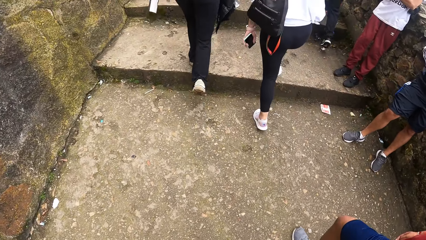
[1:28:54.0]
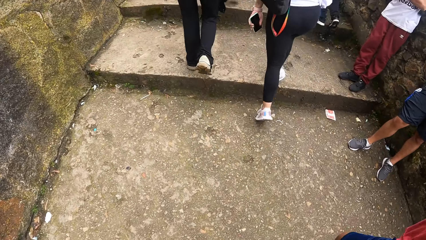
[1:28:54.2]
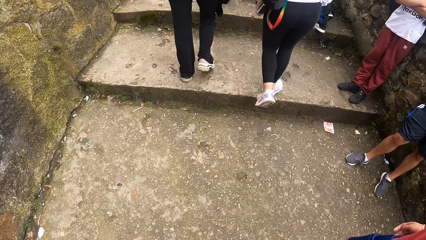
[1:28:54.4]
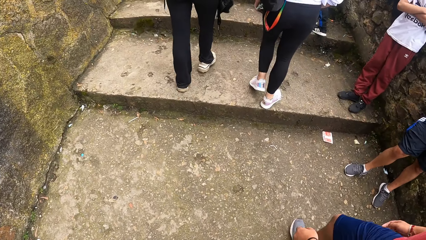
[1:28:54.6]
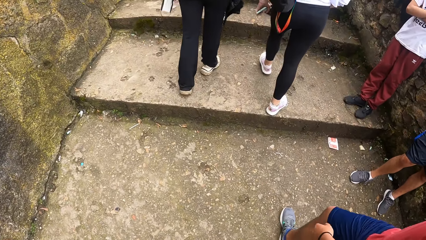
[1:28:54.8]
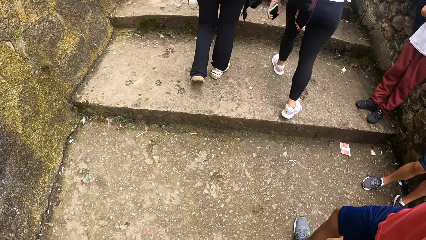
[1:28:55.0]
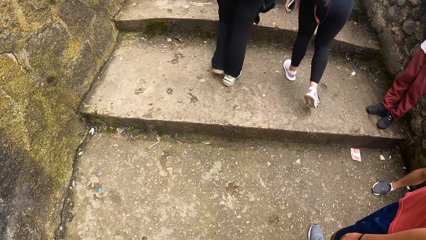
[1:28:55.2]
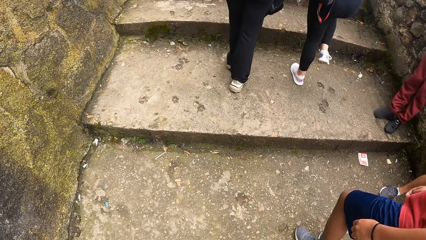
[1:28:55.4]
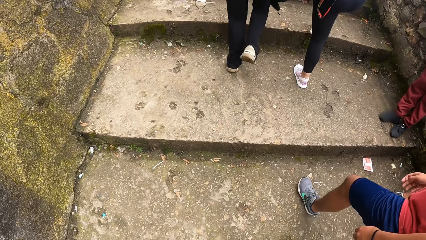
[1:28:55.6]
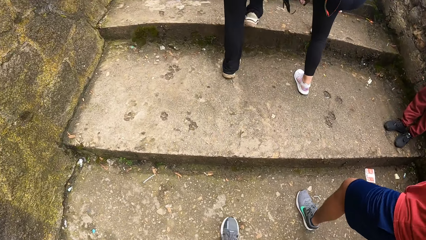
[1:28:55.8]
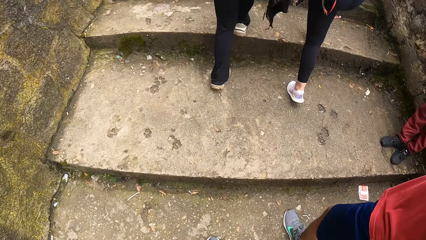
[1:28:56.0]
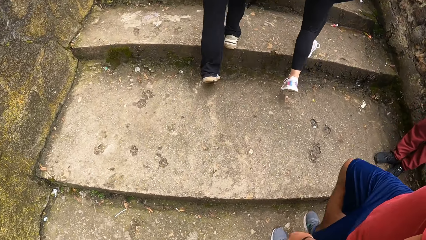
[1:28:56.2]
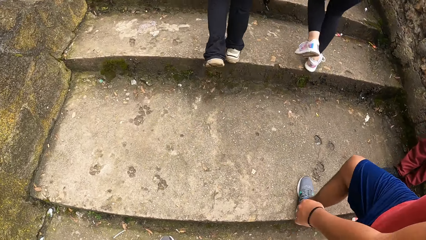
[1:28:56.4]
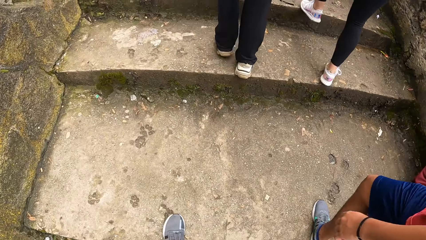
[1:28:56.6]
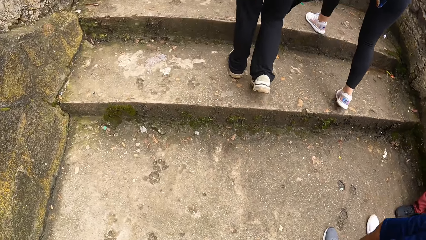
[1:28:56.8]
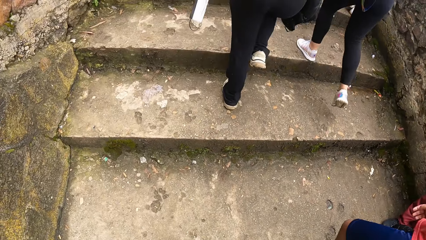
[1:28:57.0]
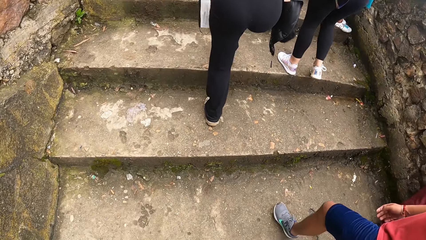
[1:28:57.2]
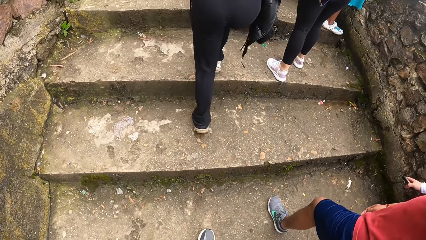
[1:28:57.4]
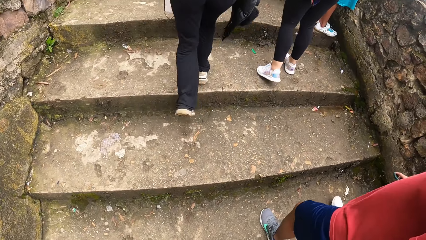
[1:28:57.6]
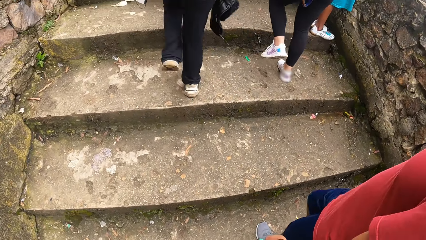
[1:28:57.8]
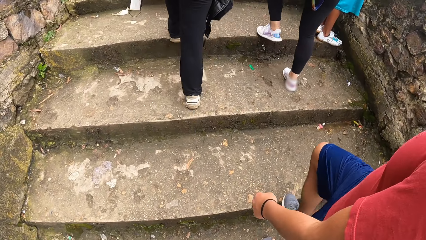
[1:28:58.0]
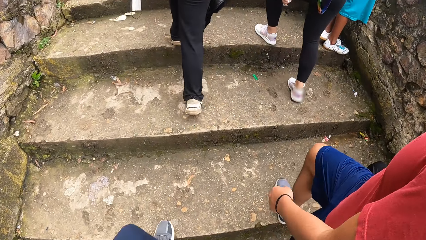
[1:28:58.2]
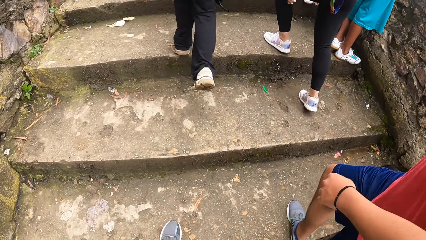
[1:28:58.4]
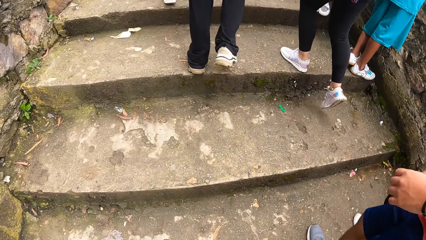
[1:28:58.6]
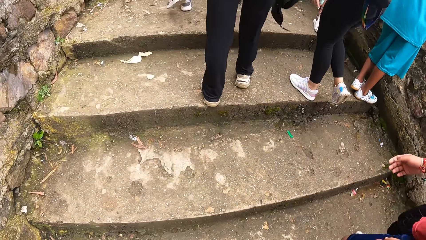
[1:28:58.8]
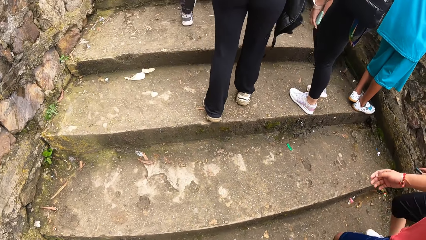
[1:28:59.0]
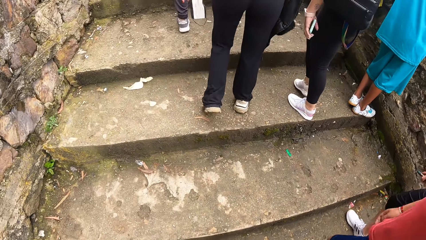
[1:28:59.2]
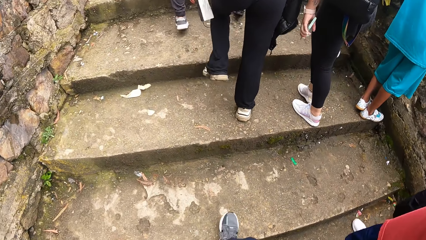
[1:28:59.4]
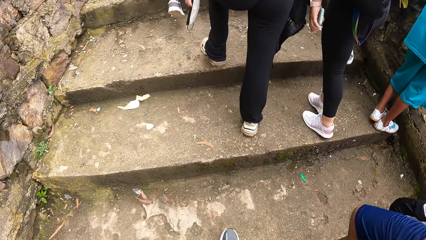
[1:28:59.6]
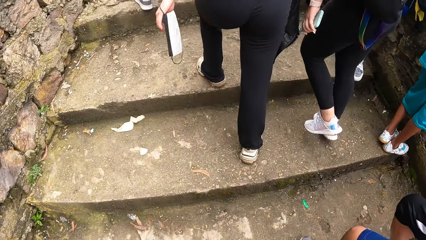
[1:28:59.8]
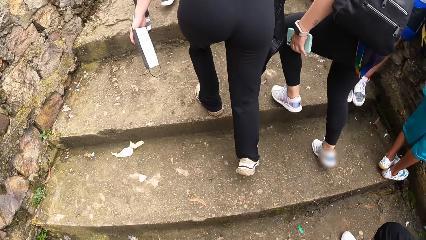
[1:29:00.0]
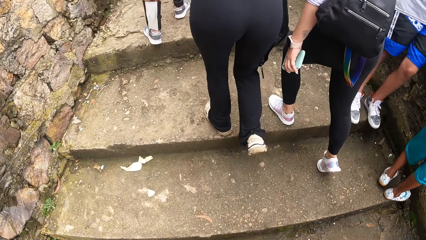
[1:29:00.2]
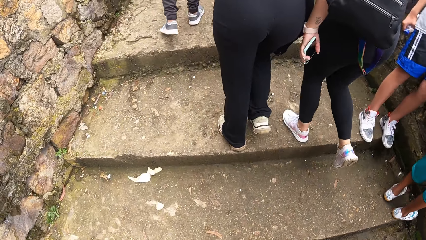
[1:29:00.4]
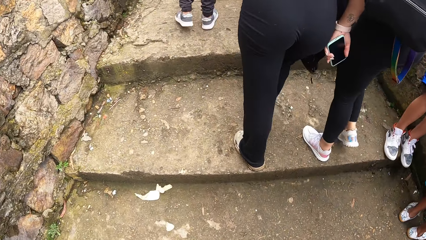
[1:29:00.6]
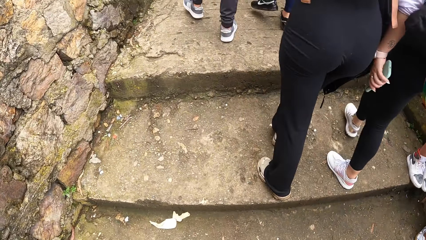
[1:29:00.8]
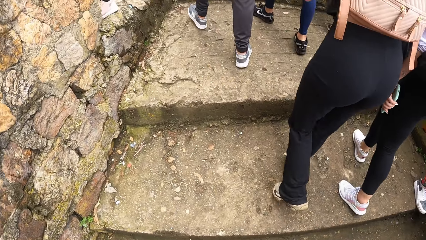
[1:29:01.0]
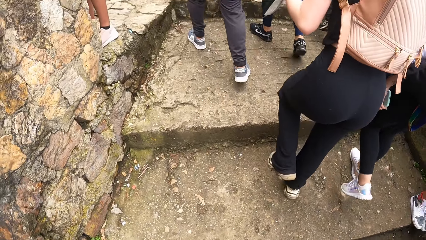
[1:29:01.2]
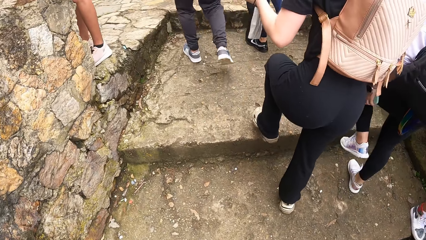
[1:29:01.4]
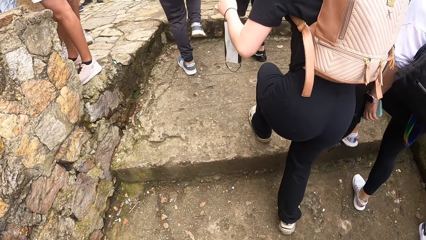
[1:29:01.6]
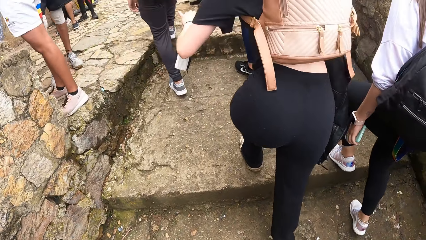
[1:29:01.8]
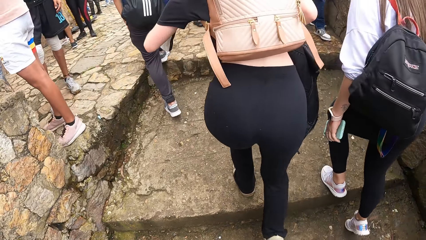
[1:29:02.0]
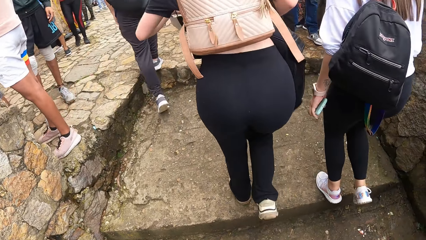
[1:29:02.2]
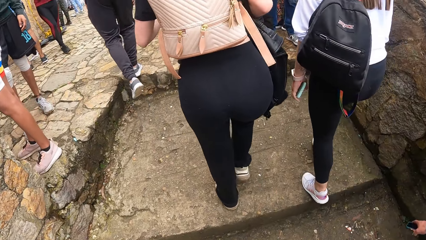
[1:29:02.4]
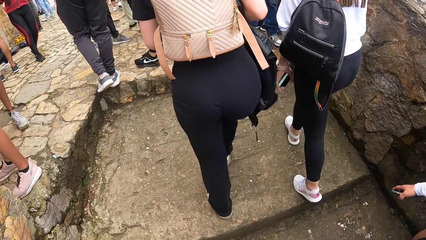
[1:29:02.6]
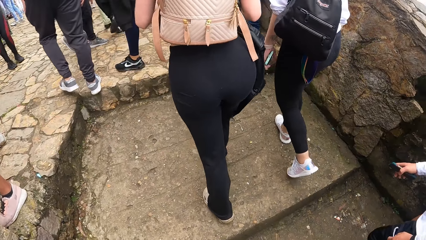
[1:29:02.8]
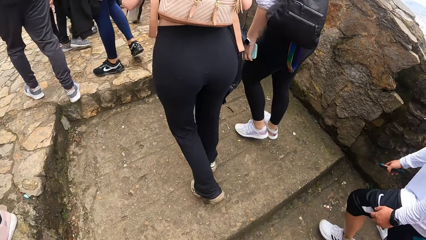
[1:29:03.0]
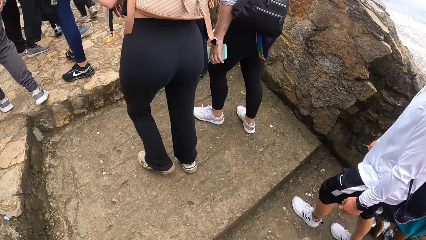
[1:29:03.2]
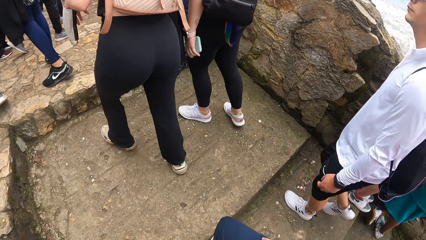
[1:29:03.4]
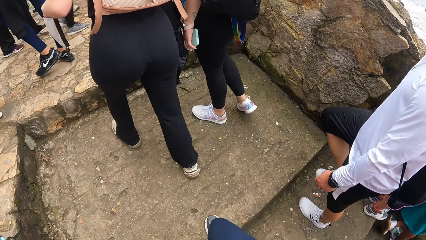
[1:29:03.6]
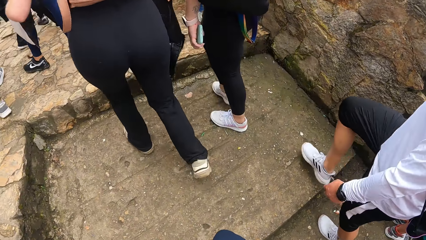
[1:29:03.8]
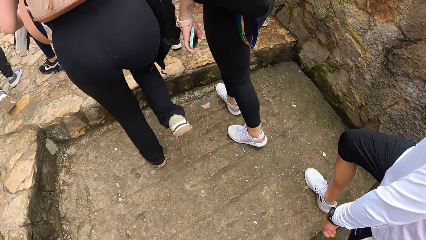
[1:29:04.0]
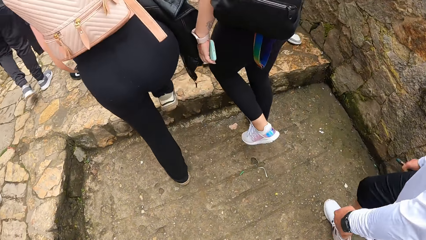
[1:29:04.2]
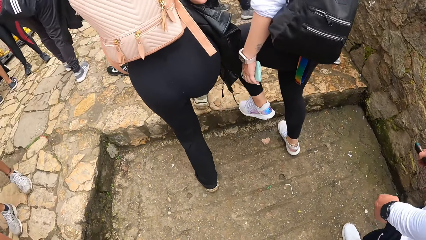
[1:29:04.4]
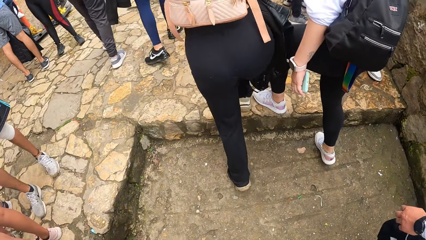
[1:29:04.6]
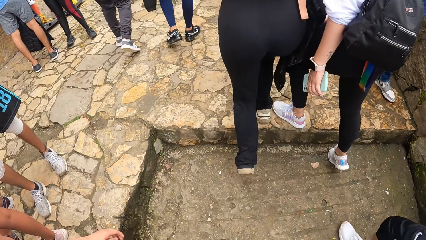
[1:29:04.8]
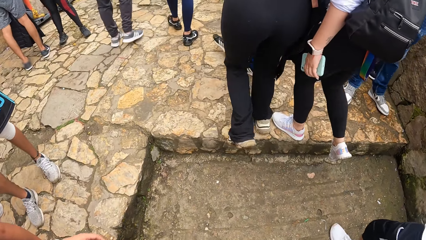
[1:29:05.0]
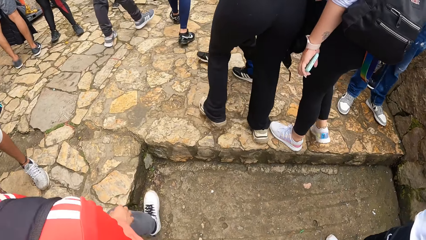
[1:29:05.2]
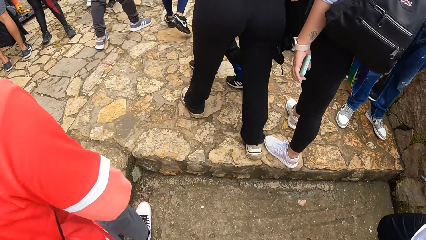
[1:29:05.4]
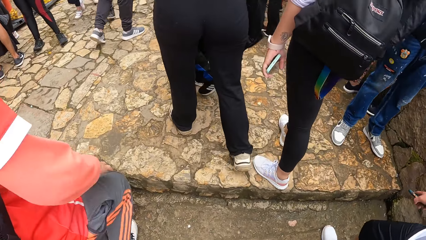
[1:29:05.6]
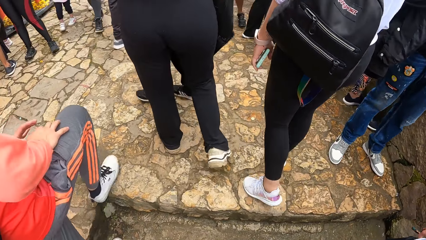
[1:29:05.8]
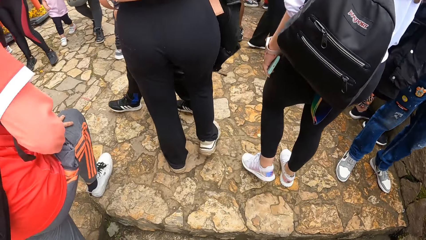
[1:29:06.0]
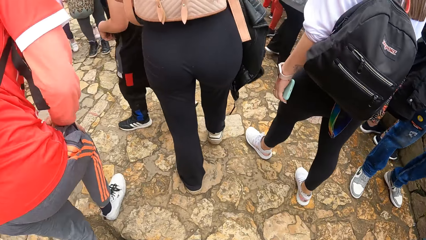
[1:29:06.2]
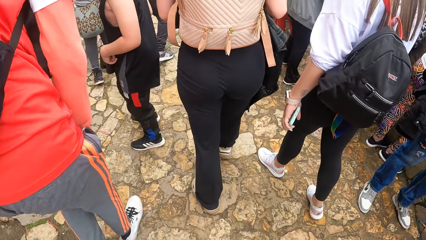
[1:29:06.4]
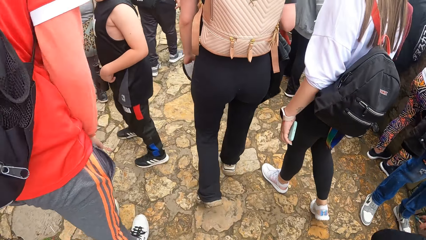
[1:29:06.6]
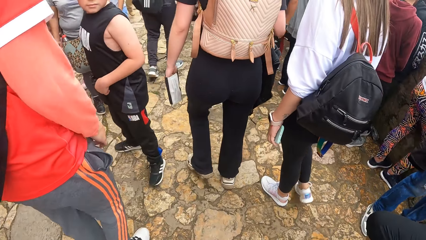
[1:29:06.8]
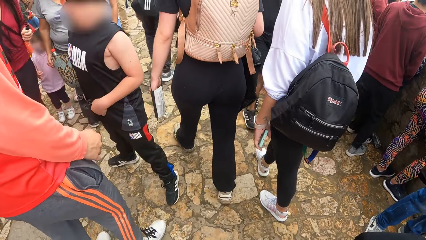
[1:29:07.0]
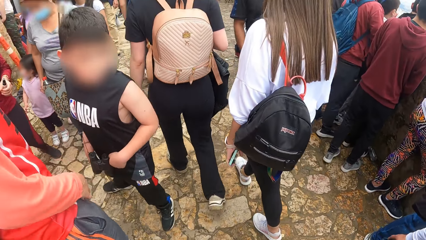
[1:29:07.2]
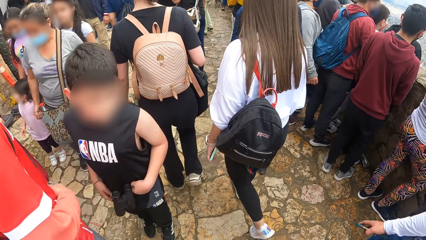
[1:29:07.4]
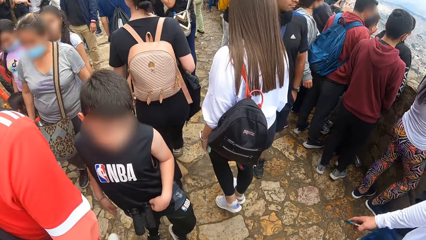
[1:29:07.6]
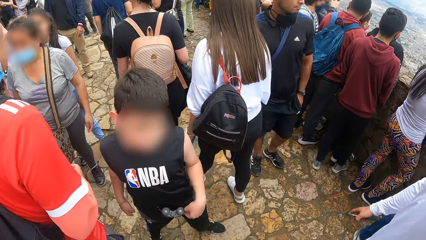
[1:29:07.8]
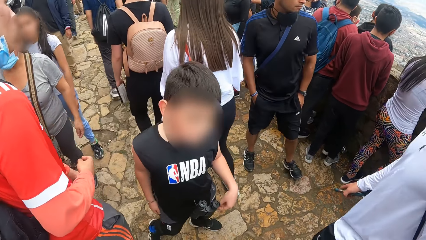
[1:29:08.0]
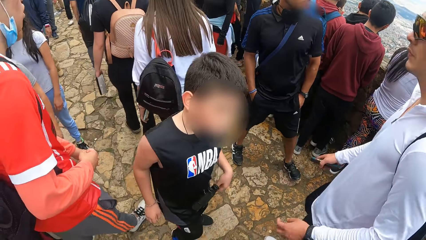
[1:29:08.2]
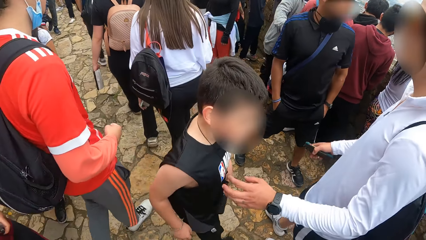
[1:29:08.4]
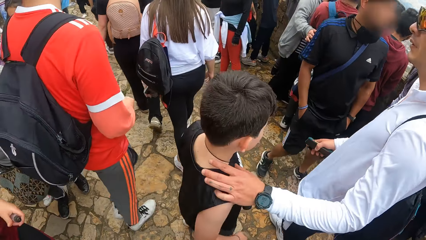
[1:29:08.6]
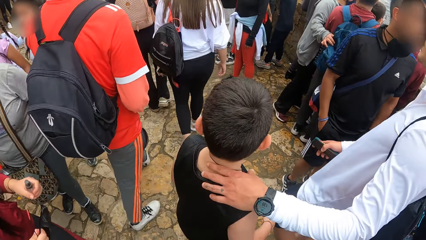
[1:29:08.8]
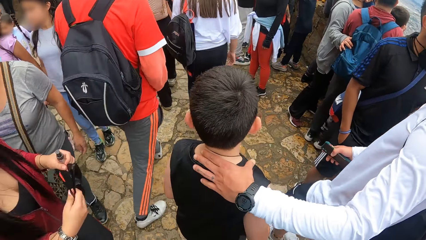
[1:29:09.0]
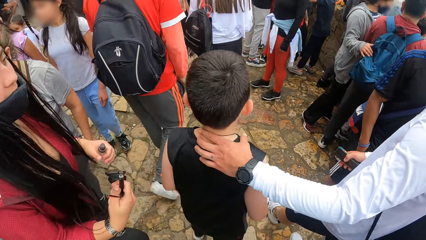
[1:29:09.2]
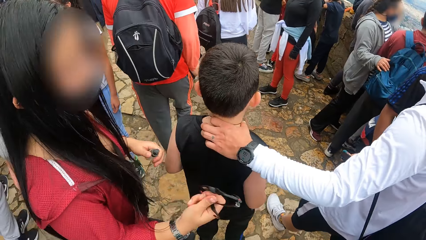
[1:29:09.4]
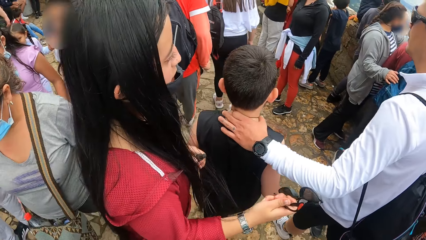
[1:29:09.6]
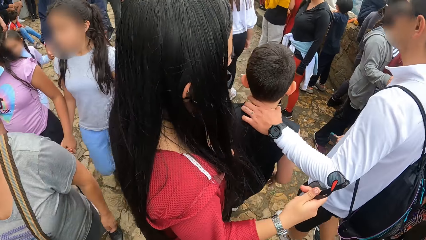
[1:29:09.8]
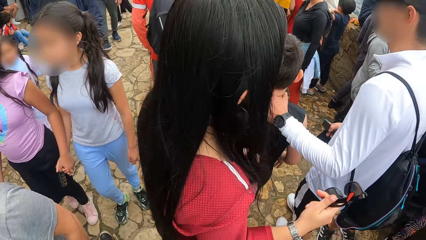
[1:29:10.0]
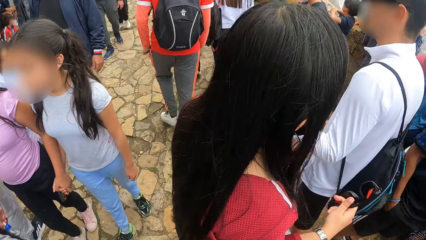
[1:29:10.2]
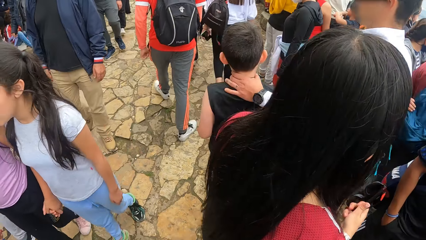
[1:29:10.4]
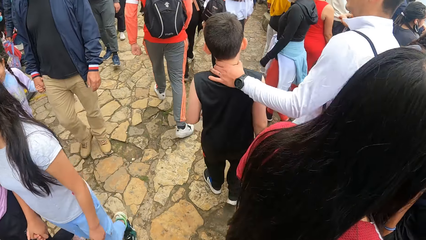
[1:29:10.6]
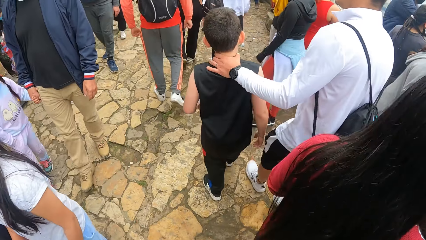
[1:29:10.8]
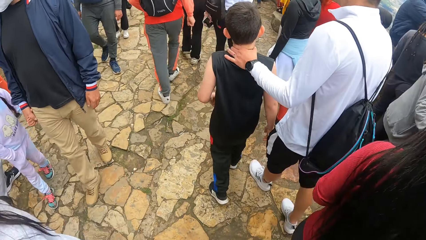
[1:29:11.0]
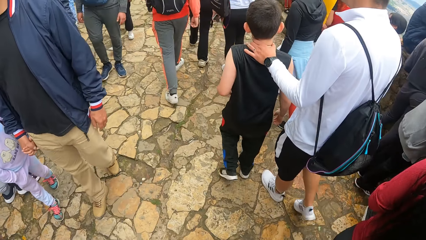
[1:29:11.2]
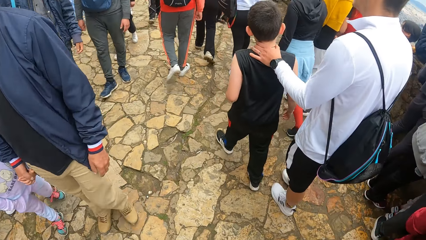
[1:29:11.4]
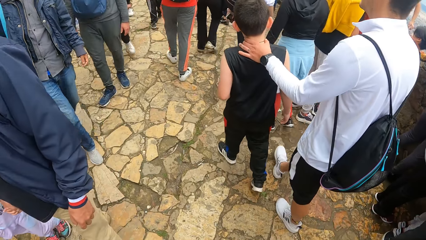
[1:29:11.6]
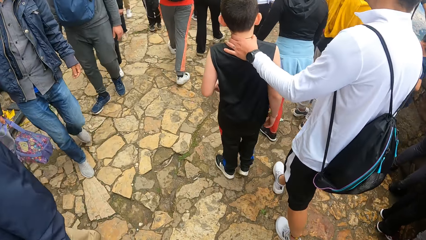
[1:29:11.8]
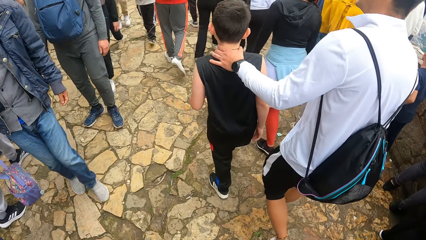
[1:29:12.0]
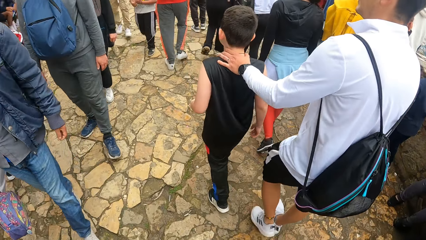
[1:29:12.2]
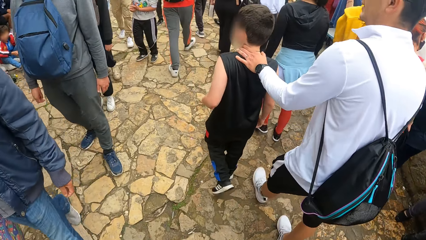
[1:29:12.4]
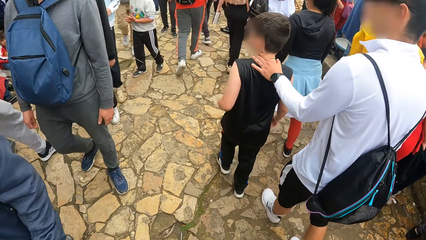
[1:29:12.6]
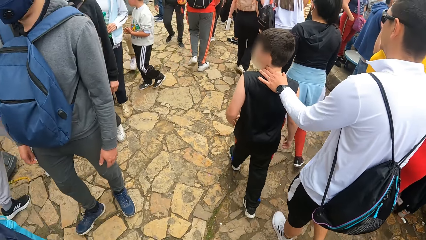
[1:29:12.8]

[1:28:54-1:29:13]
The camera wearer climbs the staircase. They walk around.
